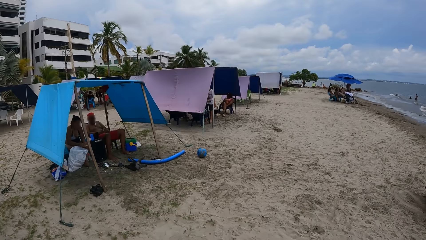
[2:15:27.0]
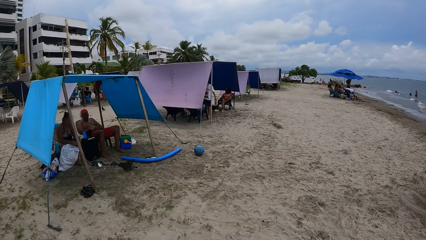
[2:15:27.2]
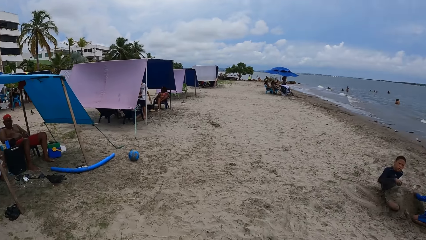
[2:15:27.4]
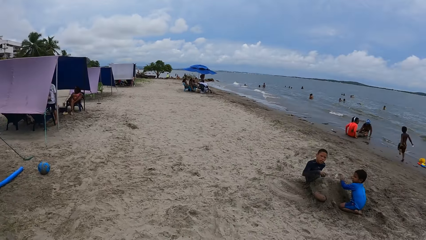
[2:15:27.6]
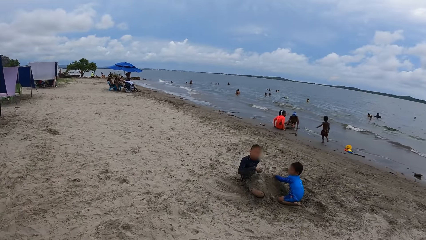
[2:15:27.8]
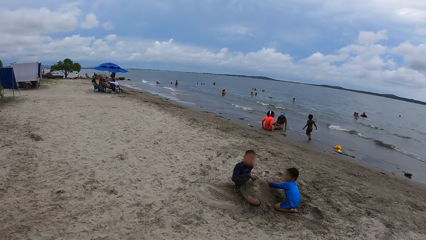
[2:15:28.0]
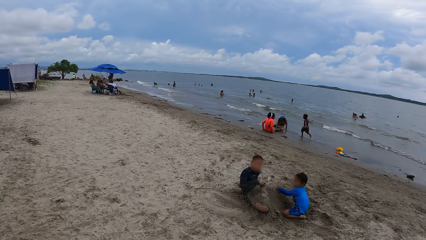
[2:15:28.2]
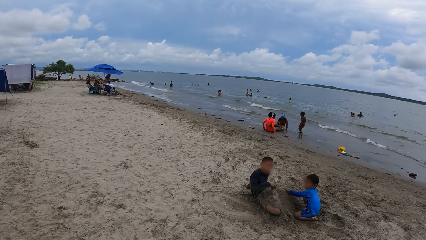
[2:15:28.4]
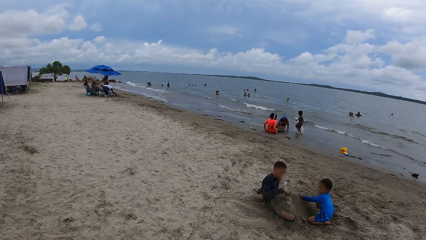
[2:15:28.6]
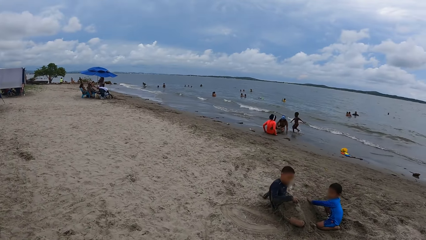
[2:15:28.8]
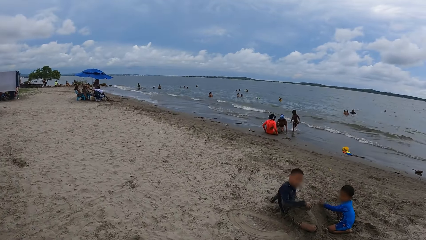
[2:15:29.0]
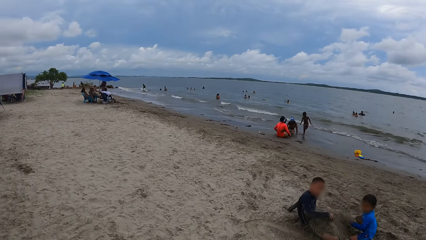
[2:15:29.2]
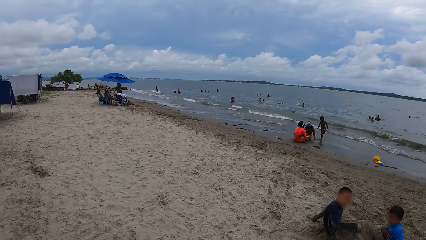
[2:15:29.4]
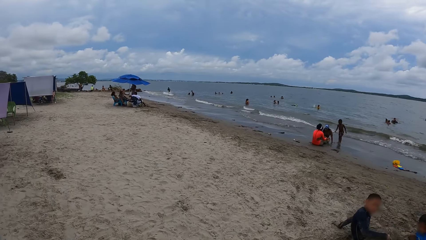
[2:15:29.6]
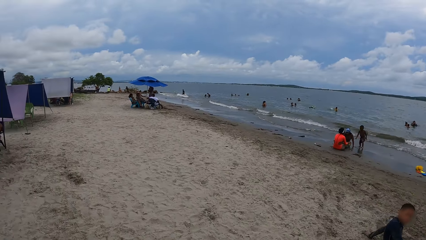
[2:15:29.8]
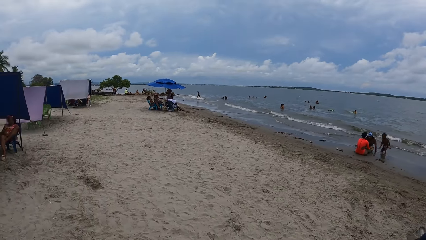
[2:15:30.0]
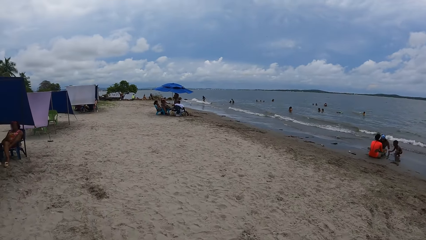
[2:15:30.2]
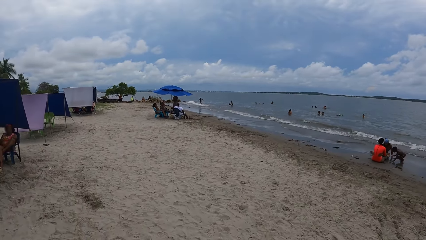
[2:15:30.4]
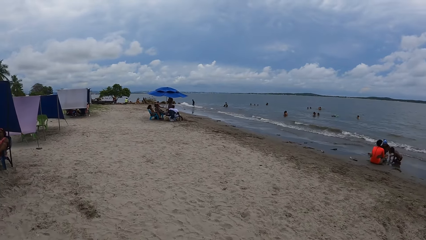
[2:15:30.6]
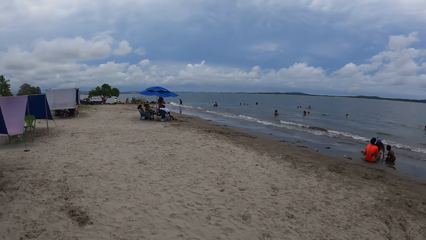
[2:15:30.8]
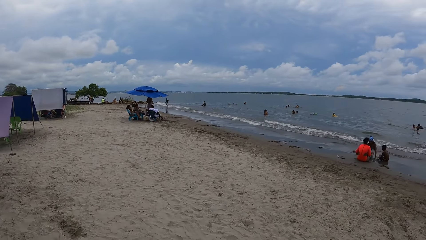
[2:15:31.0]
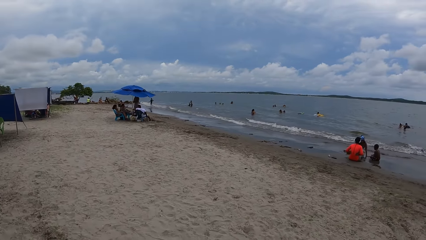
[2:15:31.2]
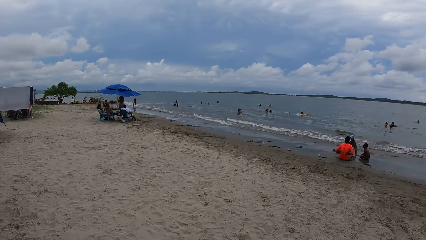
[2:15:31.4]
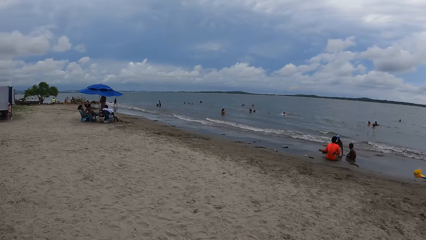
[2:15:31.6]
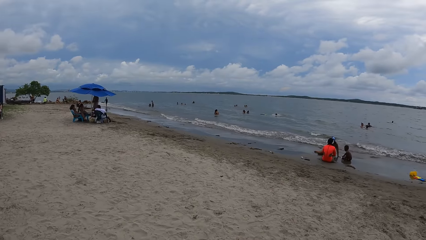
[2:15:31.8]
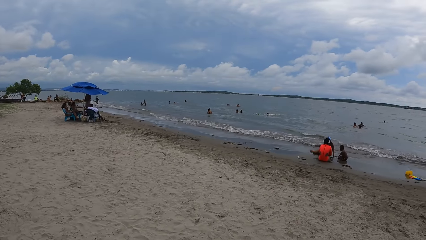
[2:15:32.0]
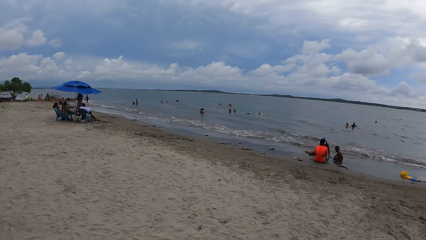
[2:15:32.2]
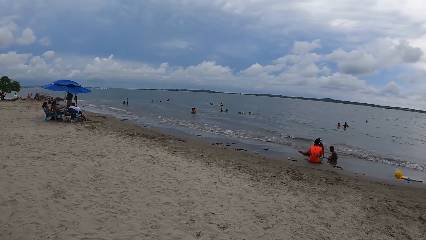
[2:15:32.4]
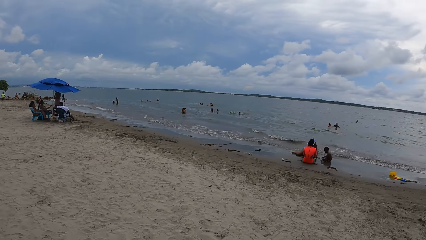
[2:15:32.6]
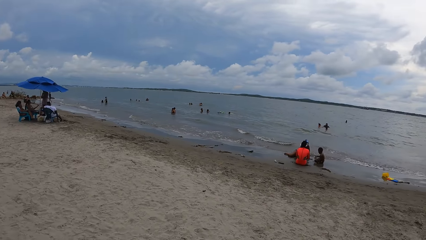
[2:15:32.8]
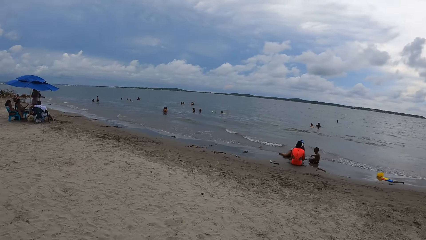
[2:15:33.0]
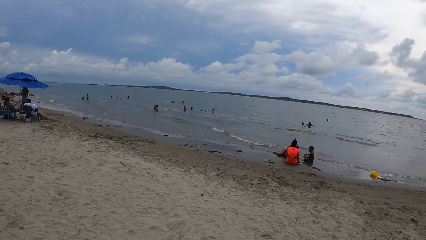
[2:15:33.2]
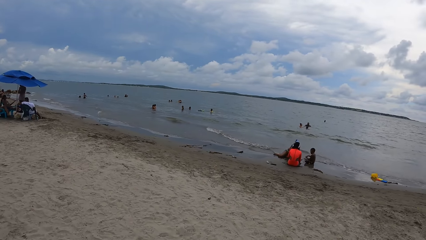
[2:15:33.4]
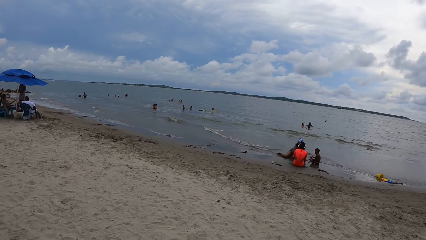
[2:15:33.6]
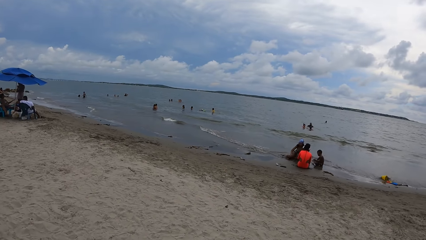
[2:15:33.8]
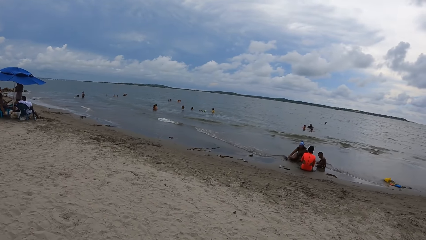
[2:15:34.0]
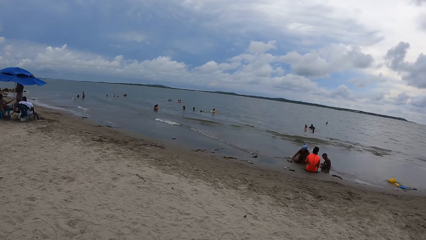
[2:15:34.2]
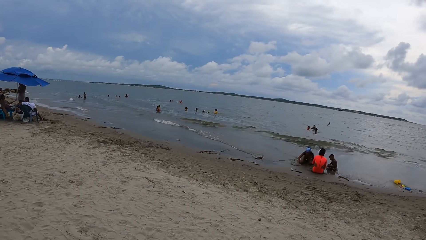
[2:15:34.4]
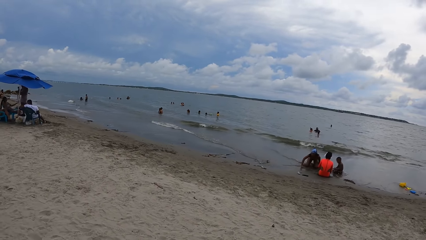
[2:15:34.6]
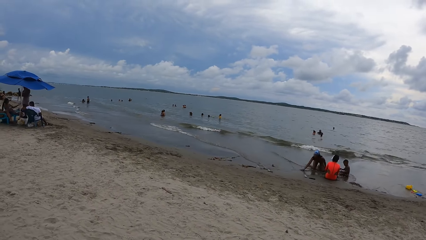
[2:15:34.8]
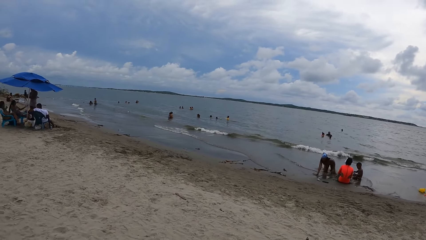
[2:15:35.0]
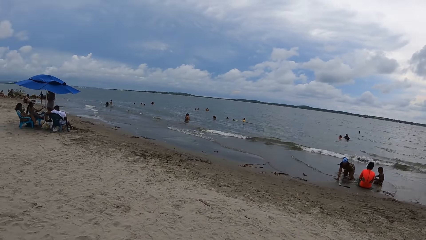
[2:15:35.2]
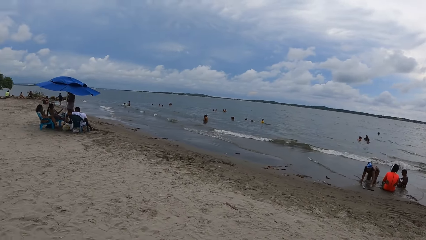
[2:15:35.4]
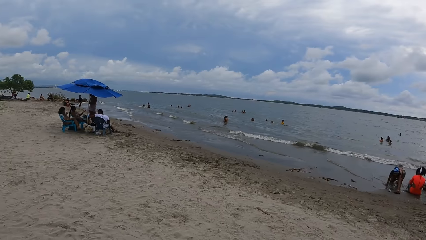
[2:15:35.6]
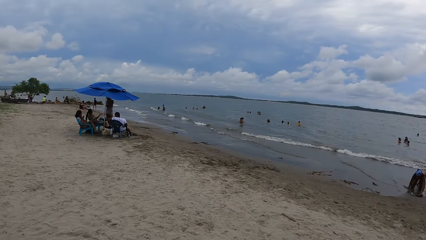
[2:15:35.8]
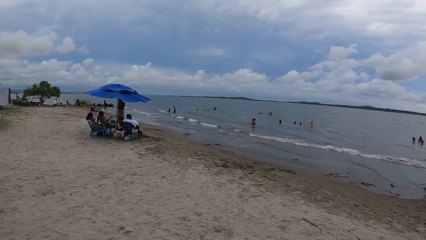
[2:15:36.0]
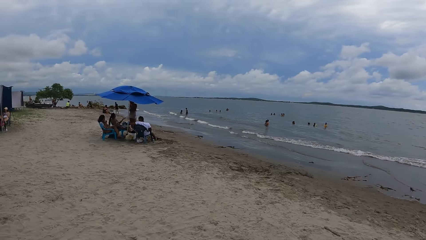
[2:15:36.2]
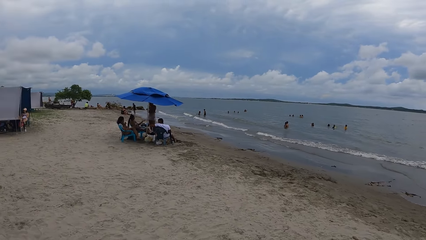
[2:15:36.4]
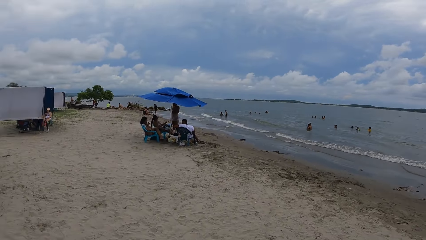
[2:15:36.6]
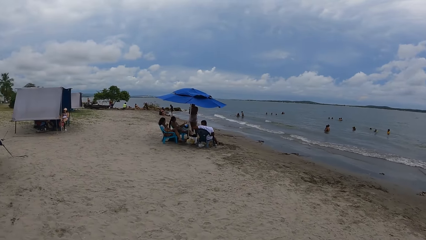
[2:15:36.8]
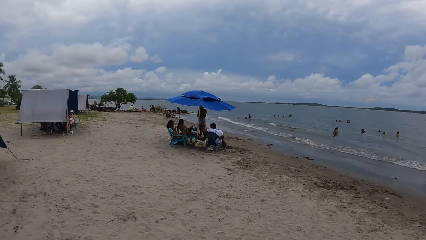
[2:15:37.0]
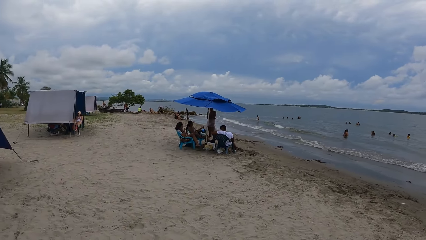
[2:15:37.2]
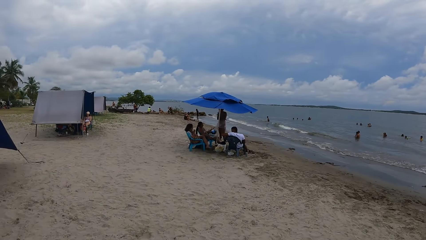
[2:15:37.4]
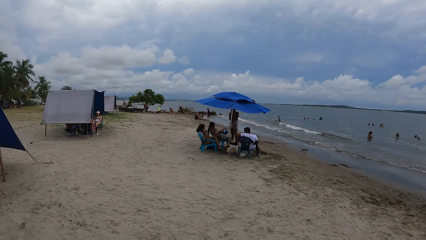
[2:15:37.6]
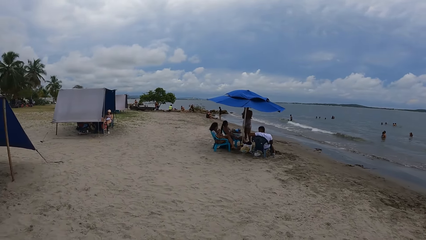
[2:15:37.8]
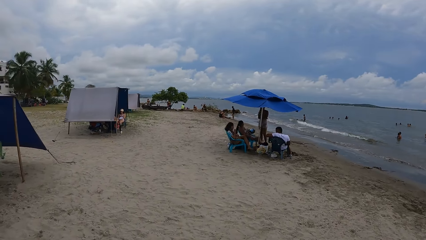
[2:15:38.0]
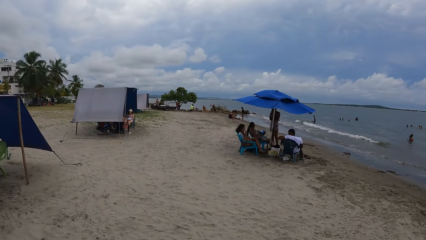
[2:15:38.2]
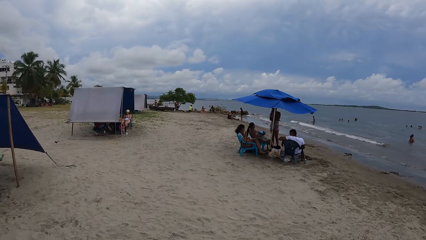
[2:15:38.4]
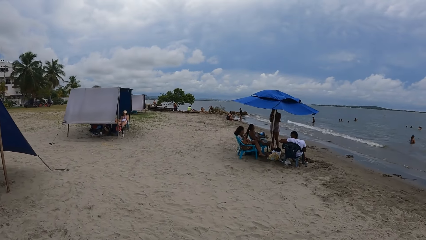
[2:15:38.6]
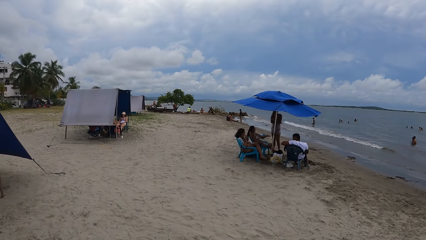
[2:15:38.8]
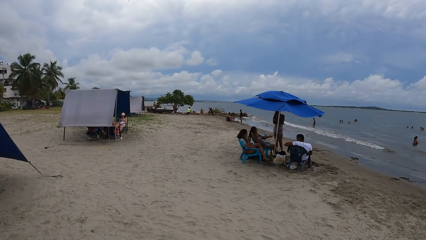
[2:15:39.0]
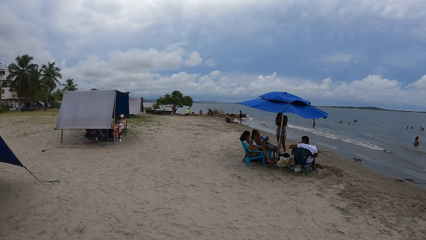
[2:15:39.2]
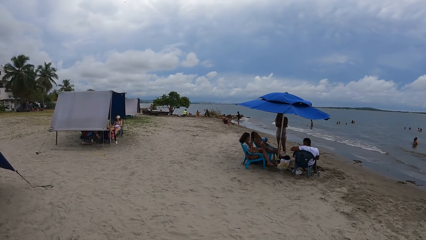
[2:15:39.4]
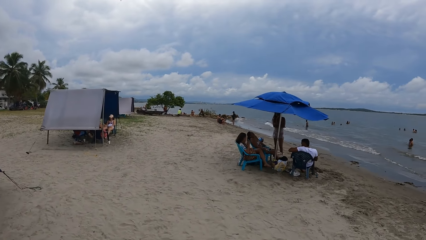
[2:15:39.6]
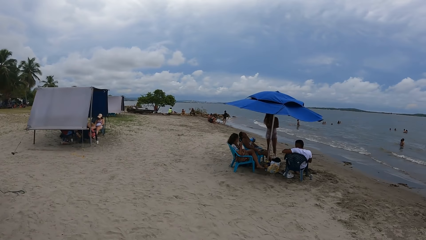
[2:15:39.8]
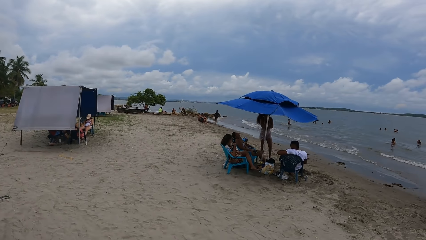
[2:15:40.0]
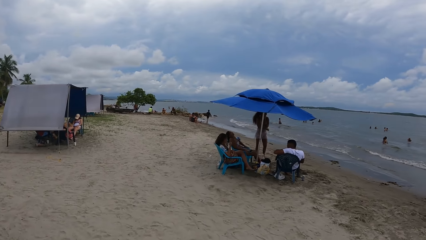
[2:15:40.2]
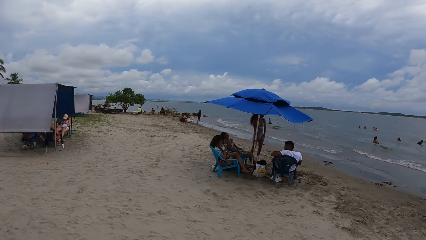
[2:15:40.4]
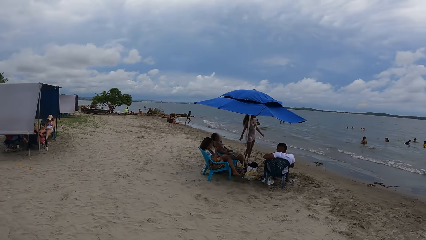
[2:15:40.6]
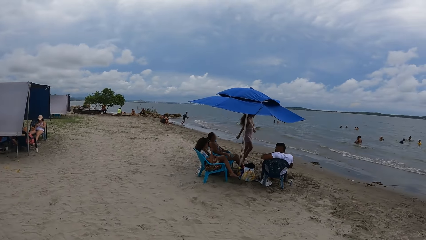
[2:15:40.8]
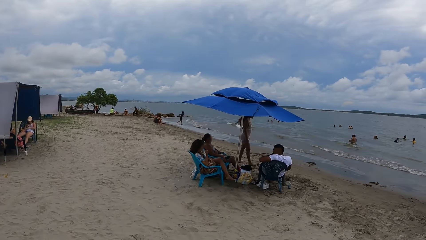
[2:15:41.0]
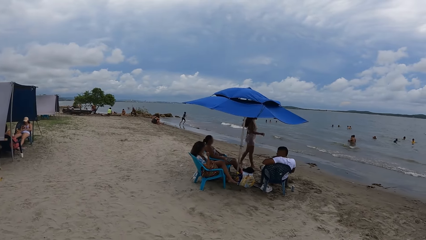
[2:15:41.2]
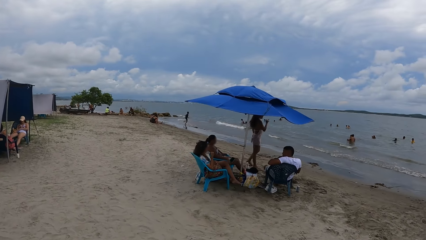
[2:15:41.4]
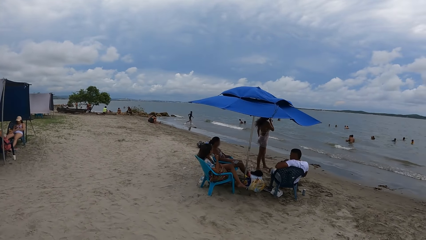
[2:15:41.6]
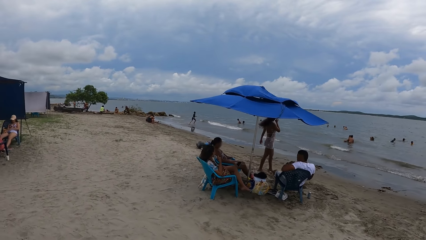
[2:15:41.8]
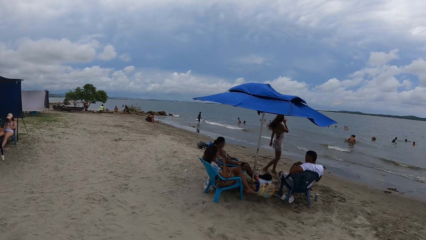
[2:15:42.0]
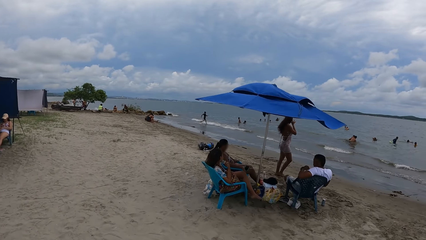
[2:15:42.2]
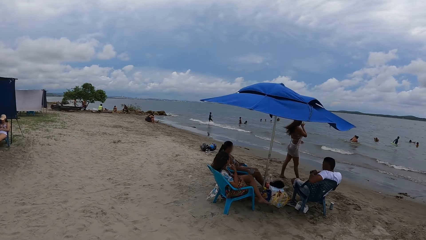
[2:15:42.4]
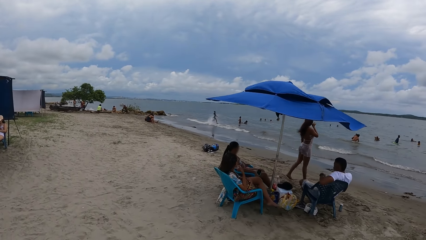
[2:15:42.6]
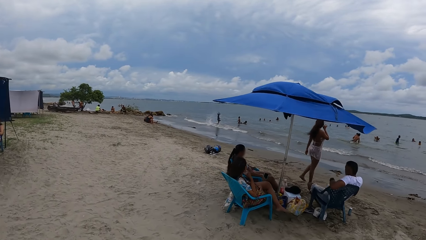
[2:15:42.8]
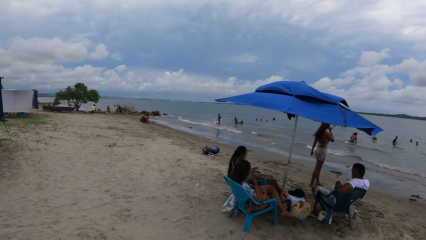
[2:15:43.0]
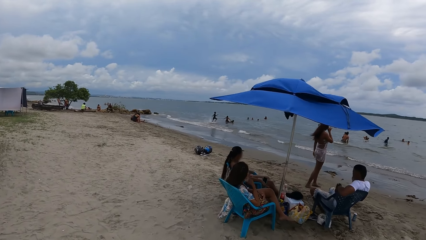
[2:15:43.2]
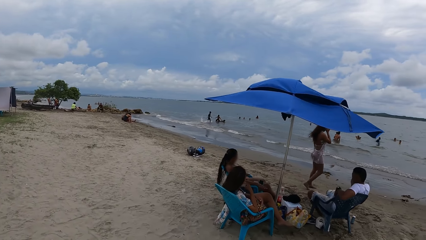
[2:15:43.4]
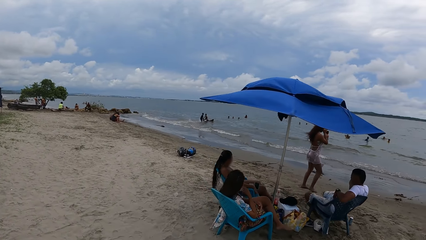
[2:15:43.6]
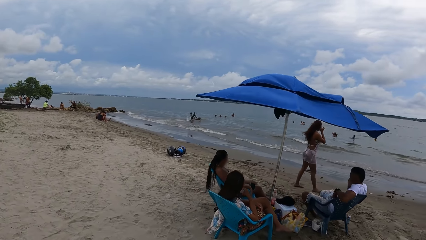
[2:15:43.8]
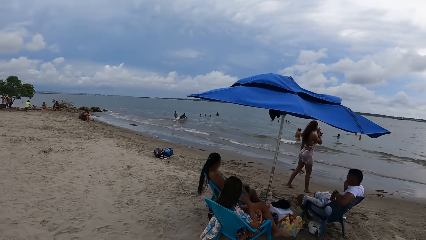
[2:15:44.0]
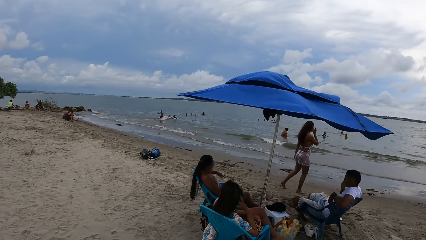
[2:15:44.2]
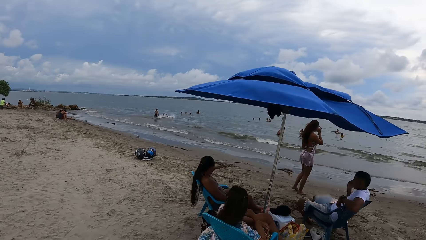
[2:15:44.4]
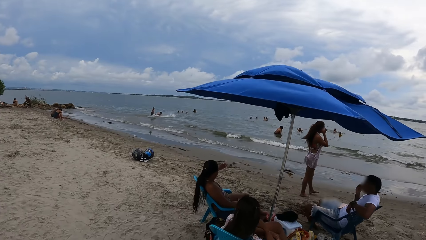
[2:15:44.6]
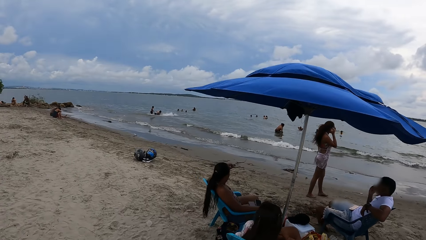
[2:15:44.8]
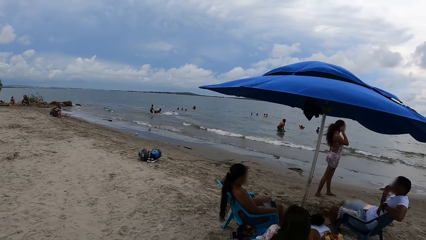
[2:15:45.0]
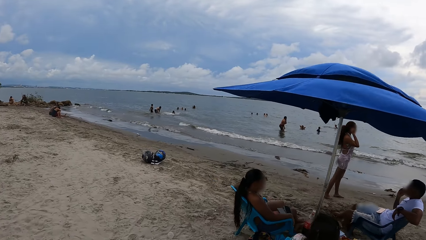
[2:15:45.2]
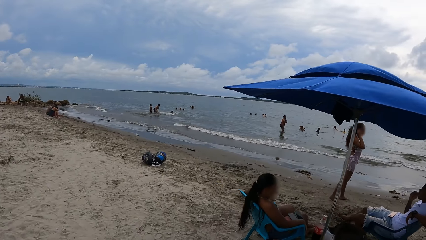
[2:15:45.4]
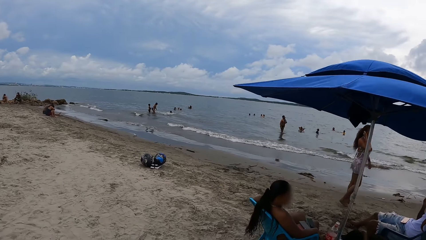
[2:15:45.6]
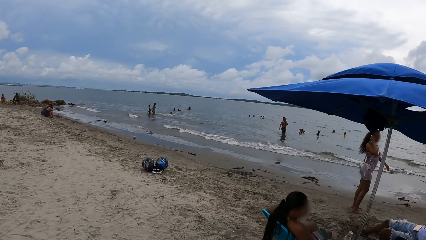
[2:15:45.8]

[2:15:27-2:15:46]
The camera wearer looks around the beach. They walk on the beach.
